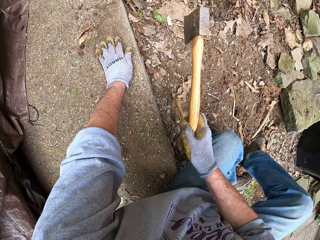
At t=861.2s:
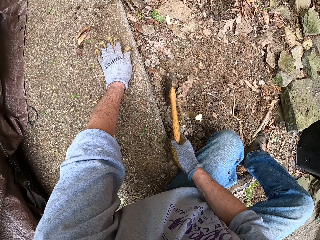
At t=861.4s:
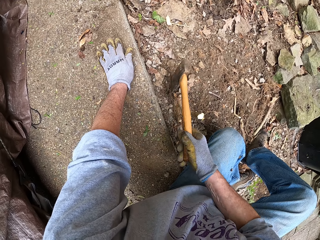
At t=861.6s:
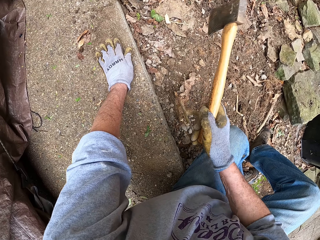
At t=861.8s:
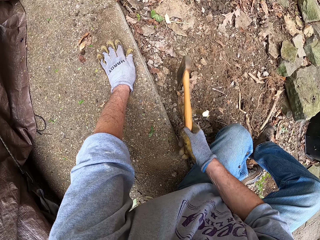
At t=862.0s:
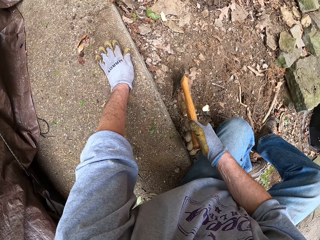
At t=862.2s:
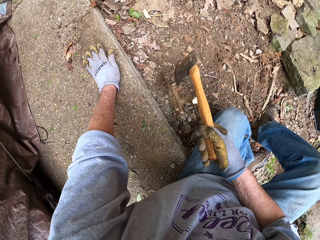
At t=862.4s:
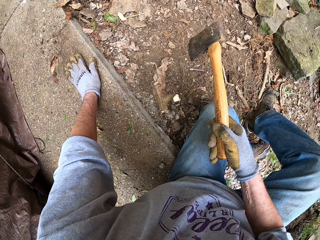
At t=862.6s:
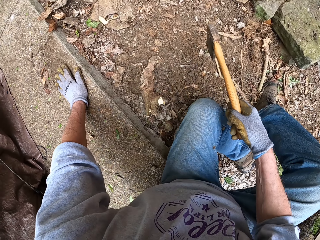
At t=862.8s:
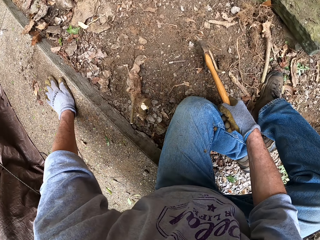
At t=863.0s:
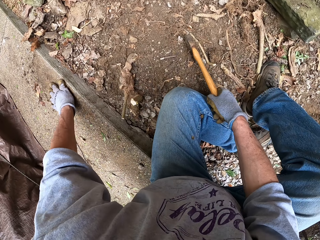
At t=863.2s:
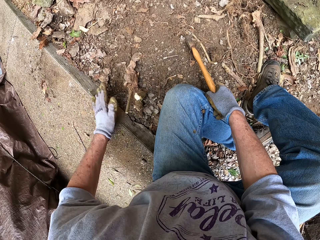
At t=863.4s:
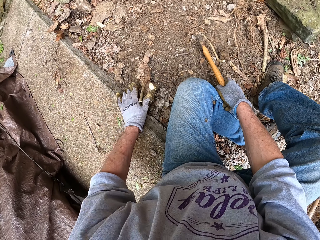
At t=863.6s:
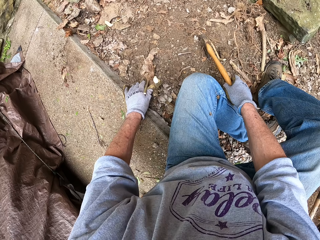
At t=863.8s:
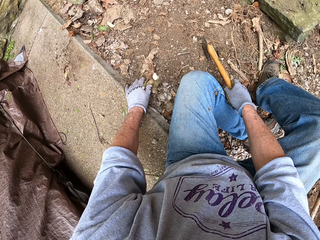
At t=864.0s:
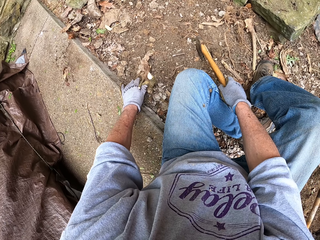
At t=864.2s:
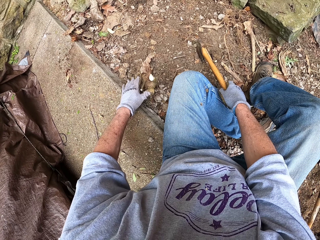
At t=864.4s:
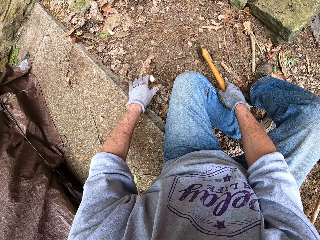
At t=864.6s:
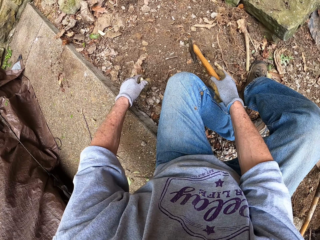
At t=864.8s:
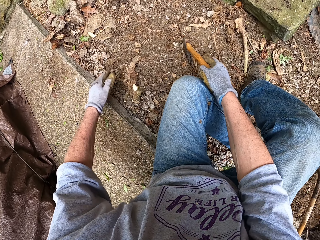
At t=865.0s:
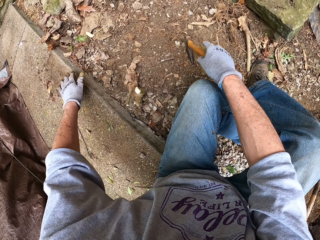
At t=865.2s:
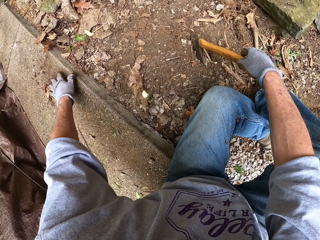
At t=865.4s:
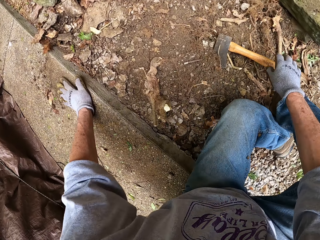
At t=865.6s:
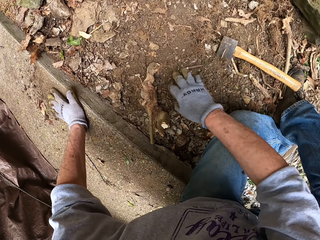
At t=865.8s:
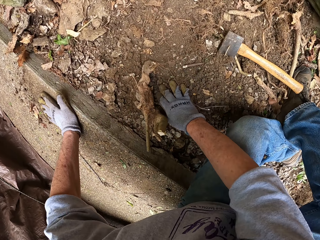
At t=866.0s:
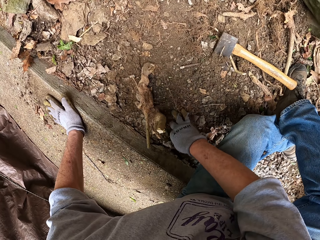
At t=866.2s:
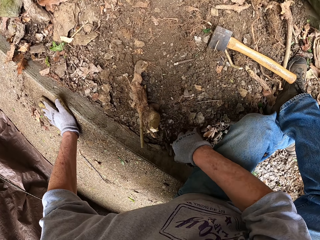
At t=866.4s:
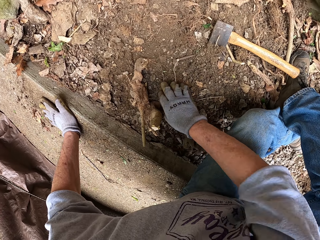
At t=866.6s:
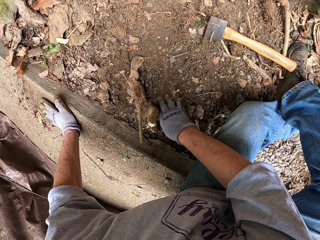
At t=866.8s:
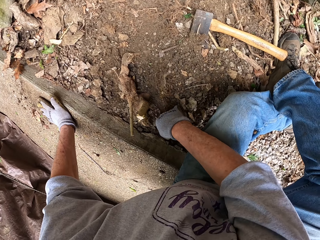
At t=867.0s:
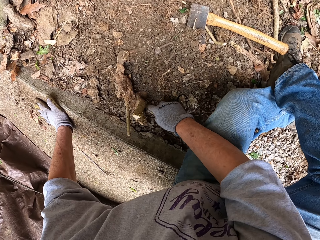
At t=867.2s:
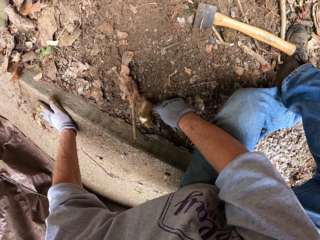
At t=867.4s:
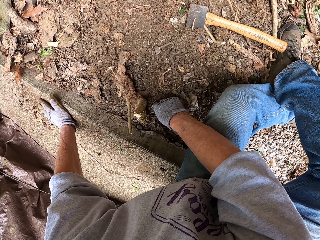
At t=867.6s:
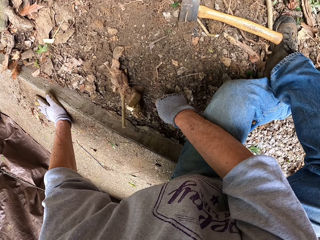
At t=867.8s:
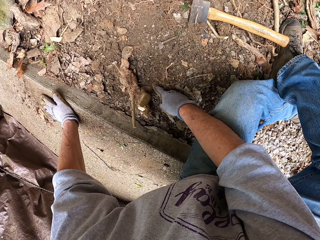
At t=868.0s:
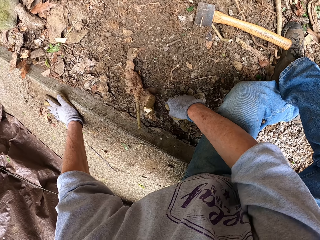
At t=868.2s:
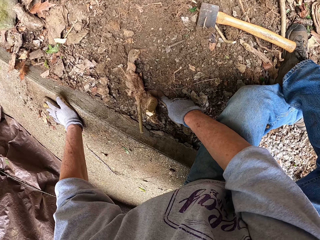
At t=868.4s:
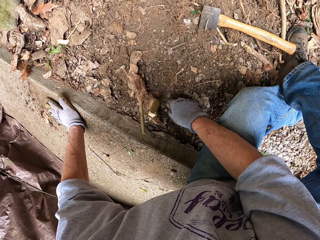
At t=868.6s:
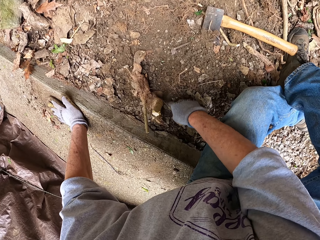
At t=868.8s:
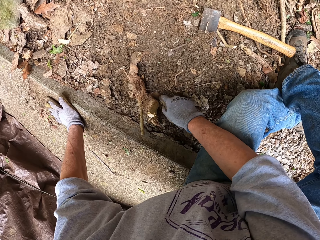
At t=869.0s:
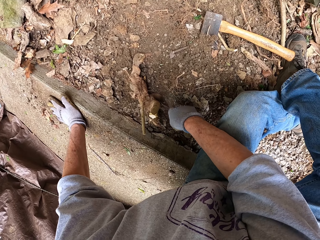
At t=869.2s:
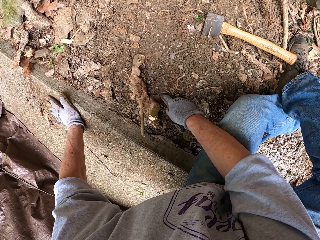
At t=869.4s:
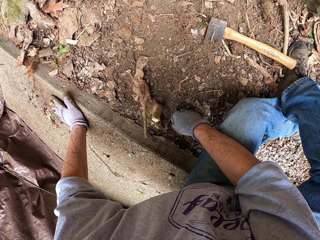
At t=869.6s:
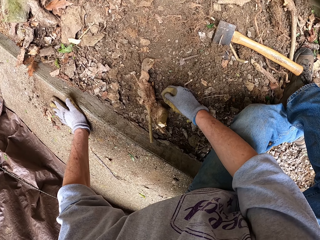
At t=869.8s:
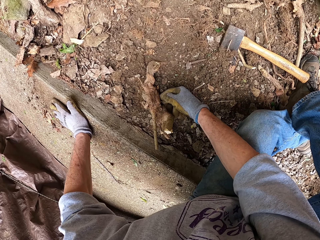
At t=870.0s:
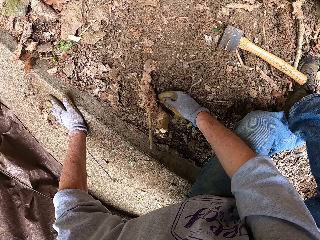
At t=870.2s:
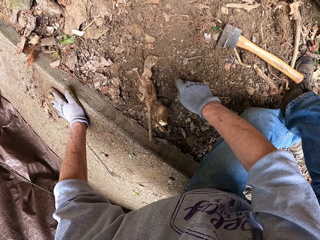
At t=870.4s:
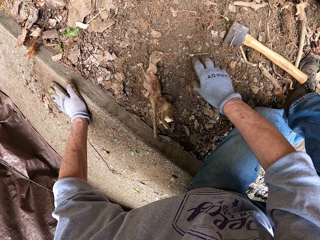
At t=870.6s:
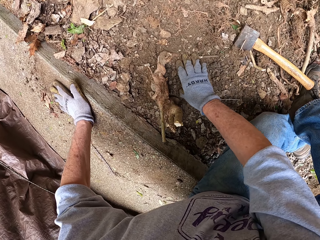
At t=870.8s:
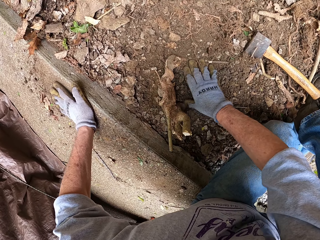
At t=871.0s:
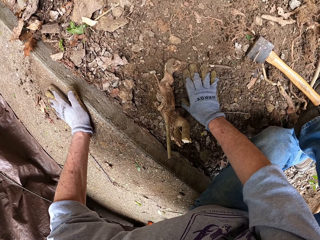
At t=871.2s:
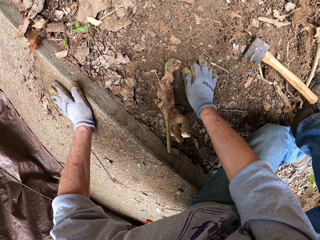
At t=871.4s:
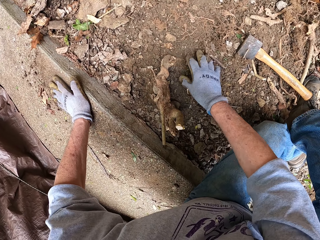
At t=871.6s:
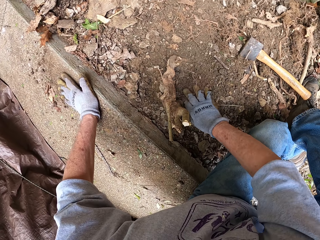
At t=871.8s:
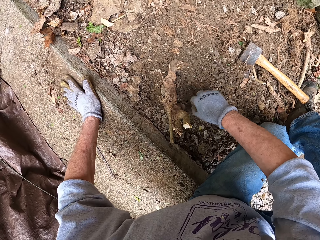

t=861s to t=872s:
The camera wearer places the axe or hatchet on the ground. He holds the hatchet to the ground. He pulls the stump with his left hand. He levels the ground with a hand. He digs the ground around the stump with his right hand.

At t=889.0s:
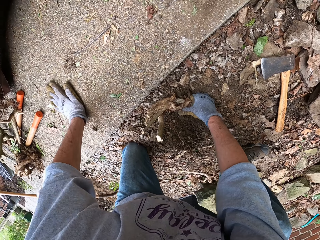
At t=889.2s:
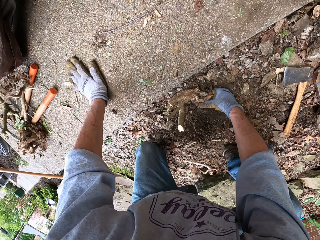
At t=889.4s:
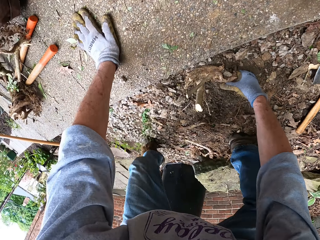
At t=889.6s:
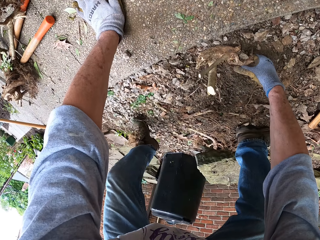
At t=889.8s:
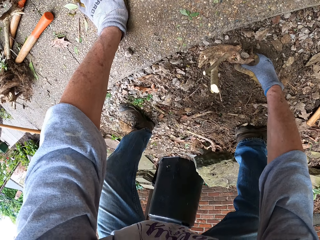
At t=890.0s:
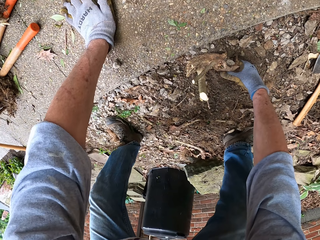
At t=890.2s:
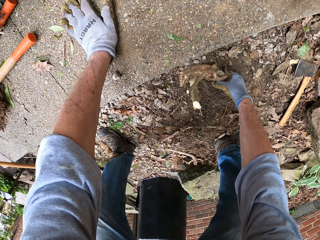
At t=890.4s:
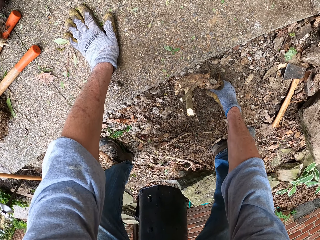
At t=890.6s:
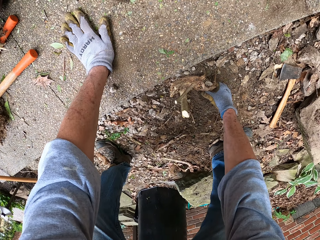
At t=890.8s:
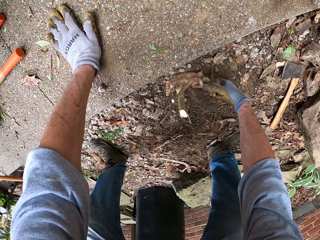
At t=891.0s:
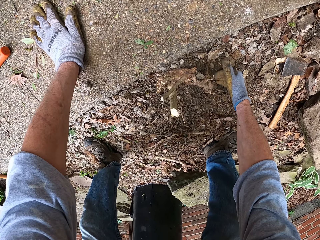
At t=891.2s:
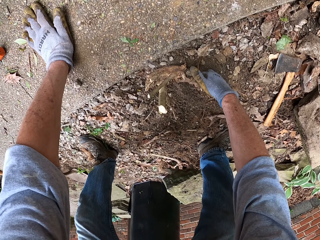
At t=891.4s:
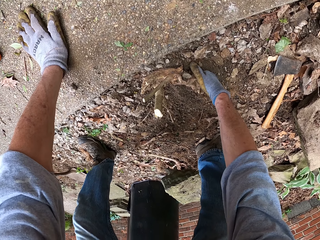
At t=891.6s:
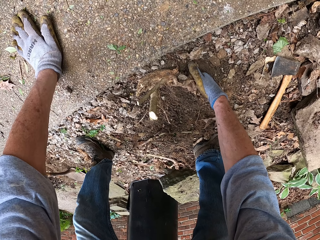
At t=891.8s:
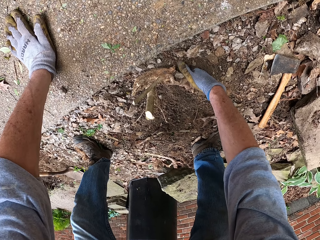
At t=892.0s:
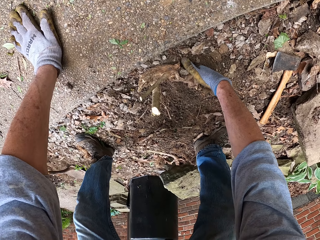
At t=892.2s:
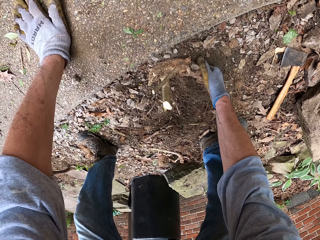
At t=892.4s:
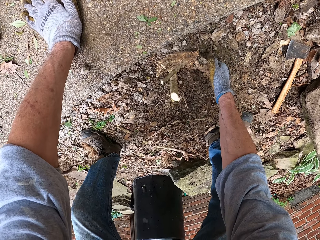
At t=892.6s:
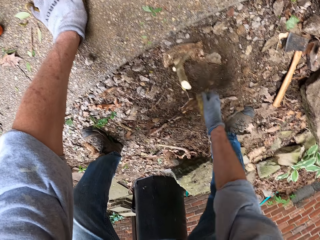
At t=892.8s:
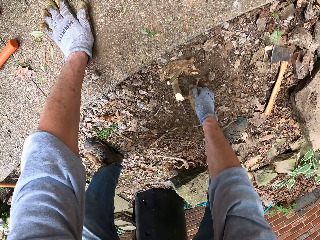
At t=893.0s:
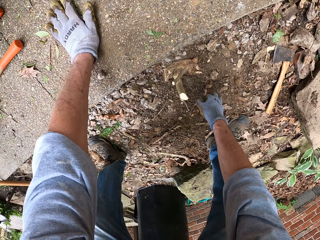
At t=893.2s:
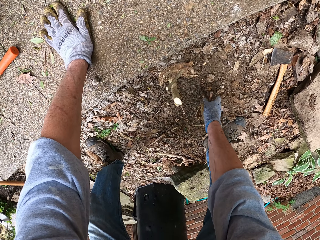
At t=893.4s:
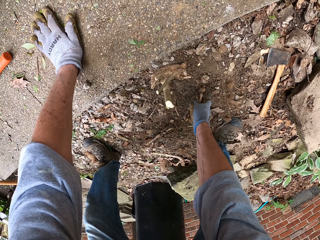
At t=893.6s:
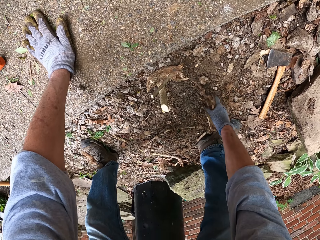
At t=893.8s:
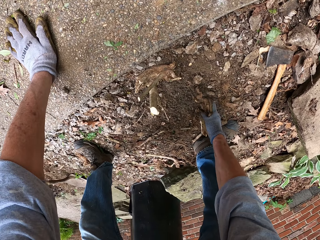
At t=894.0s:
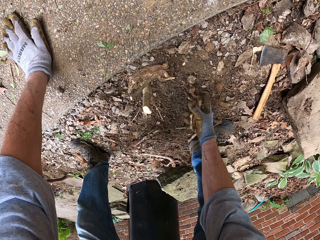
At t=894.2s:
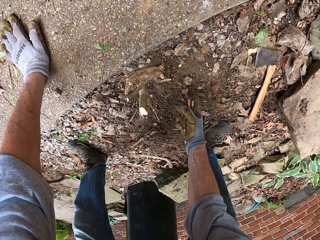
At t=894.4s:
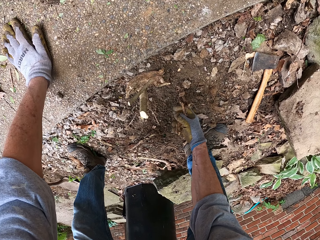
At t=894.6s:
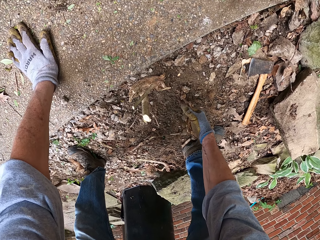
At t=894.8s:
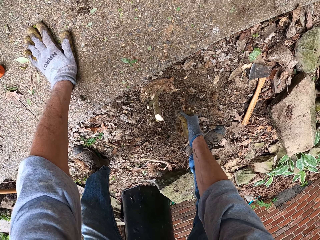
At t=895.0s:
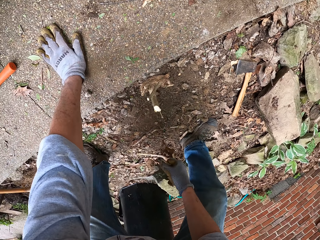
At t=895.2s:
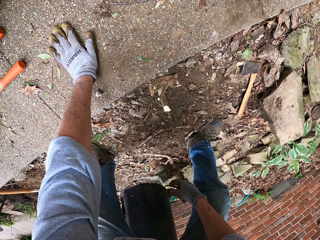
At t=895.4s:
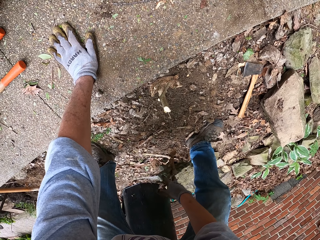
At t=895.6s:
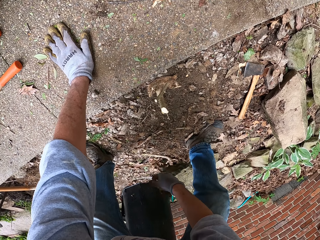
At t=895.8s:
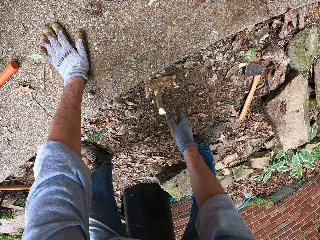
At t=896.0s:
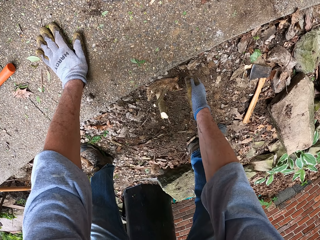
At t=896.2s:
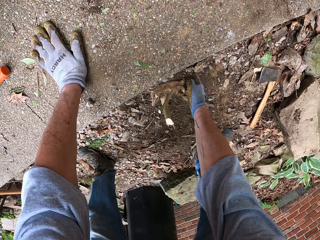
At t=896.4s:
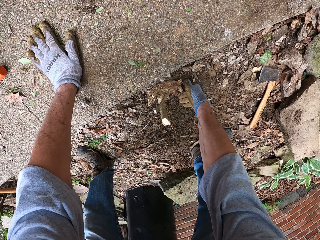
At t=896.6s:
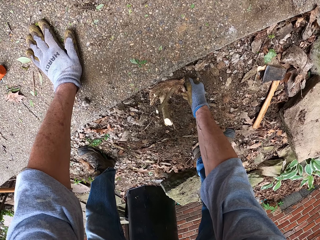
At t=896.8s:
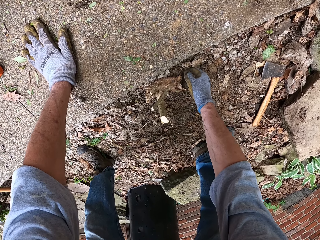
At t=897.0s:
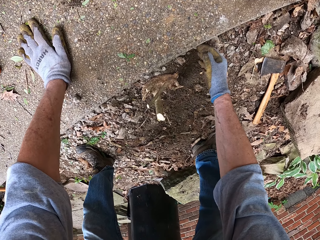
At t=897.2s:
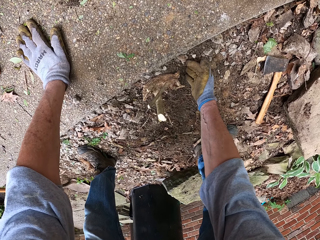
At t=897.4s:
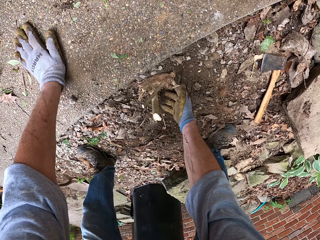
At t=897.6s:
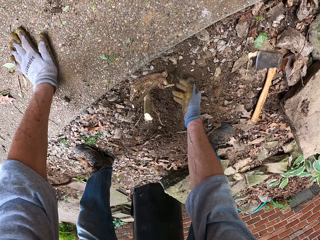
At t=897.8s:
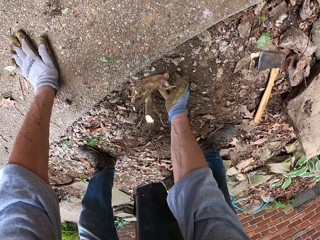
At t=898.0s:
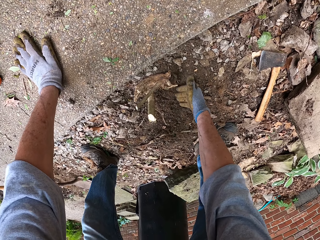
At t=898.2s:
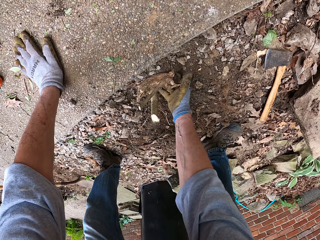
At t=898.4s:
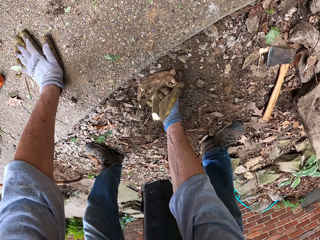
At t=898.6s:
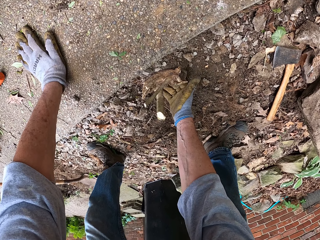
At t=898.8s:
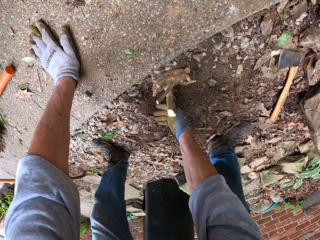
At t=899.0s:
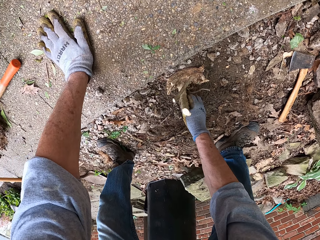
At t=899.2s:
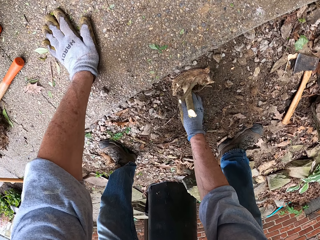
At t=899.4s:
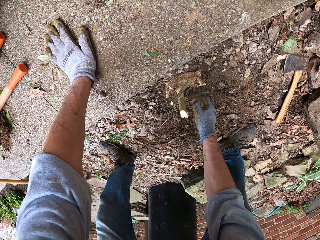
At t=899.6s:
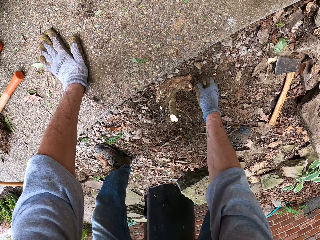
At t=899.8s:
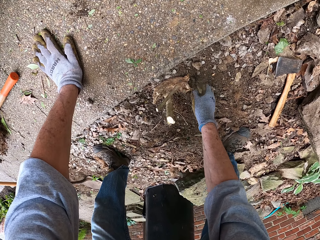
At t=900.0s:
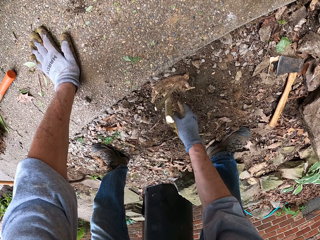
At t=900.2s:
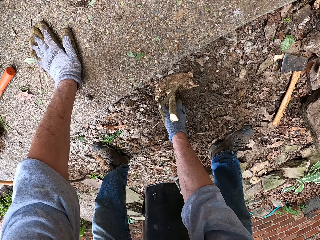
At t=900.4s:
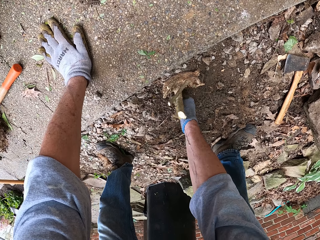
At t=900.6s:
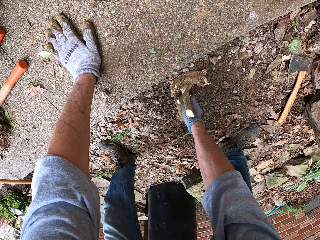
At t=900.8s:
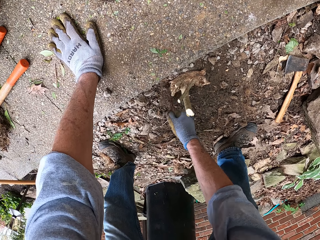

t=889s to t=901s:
The camera wearer pulls the stump from the ground with his right hand. He steps on the ground with a leg. He uproots a root with a hand. He breaks part of the stump. He throws away roots to the ground. He levels the ground with a hand. He clears the ground with his right hand around the root stump.
